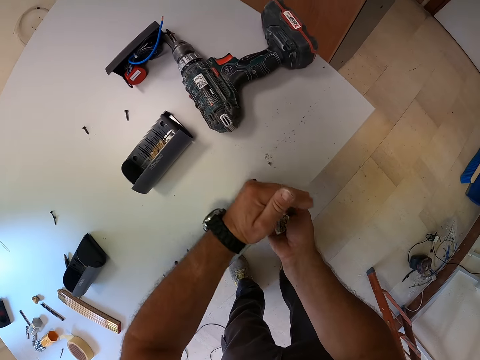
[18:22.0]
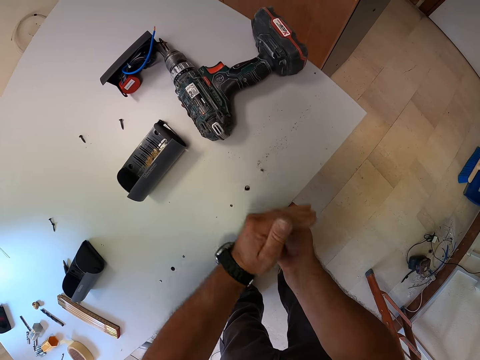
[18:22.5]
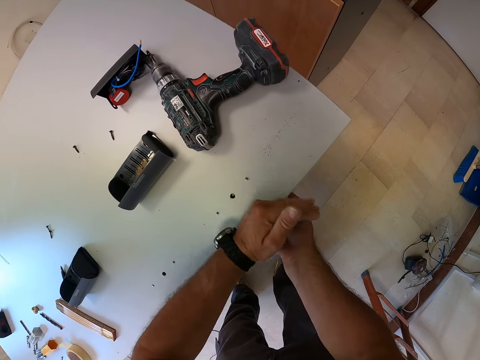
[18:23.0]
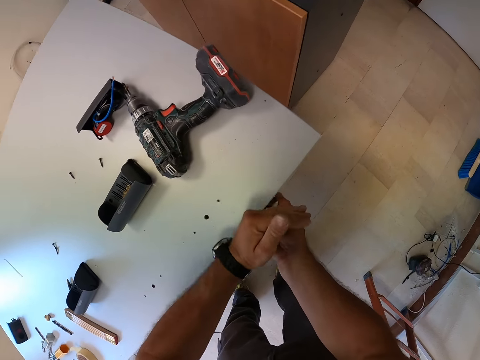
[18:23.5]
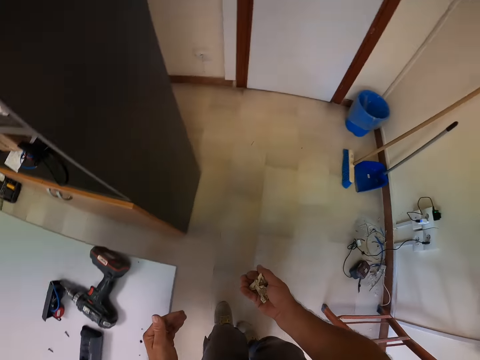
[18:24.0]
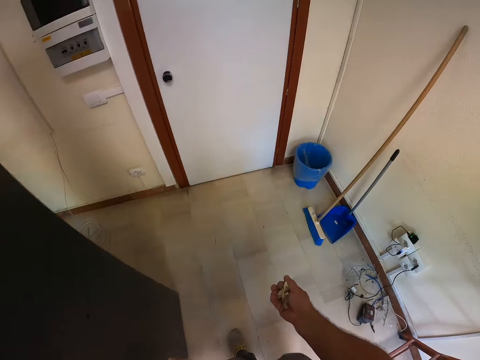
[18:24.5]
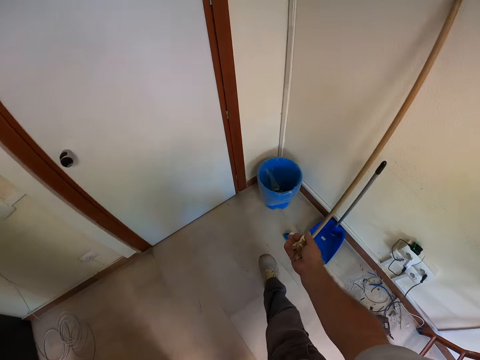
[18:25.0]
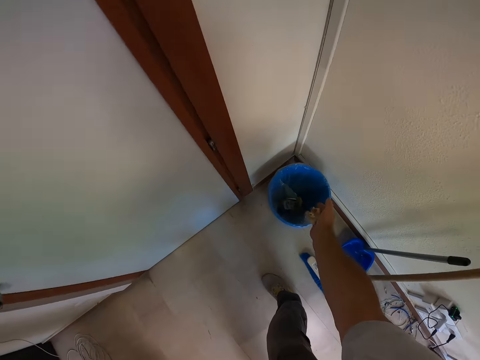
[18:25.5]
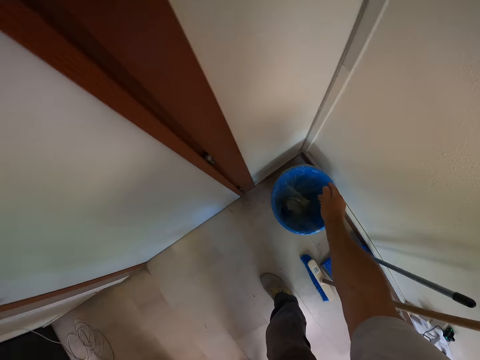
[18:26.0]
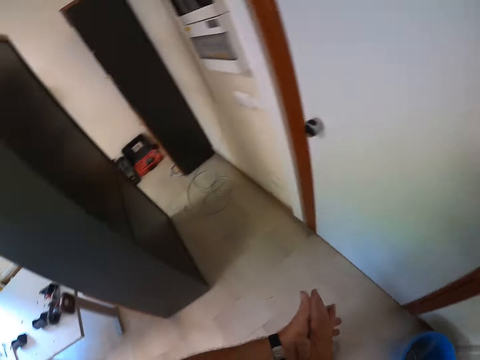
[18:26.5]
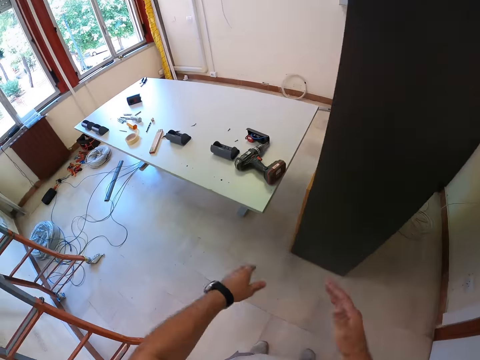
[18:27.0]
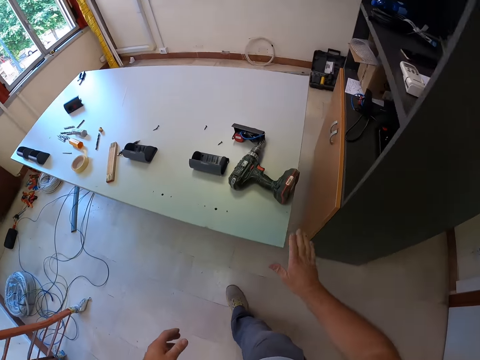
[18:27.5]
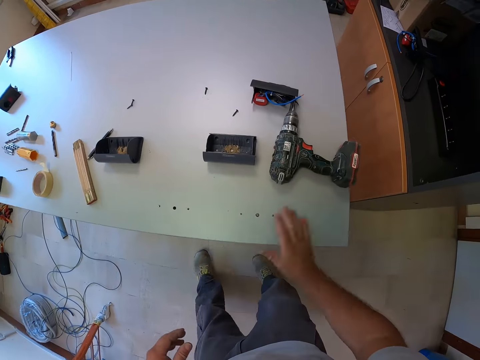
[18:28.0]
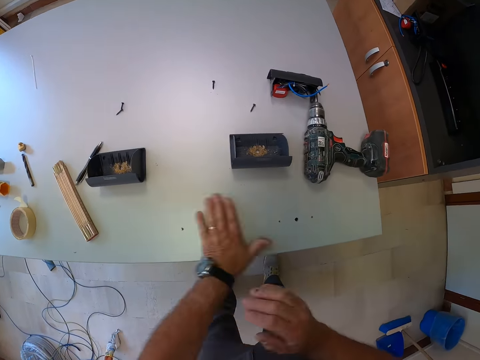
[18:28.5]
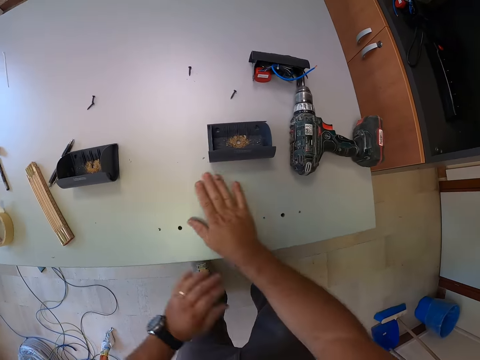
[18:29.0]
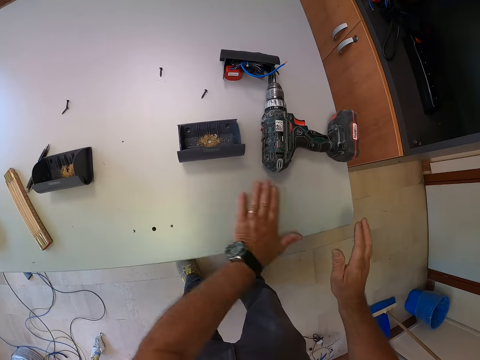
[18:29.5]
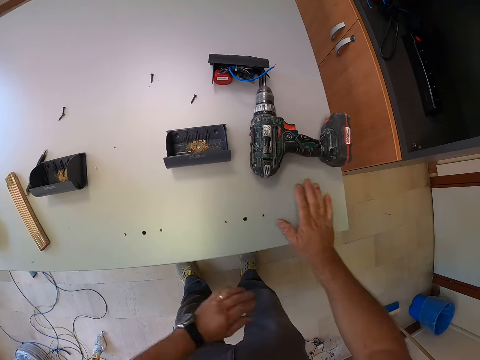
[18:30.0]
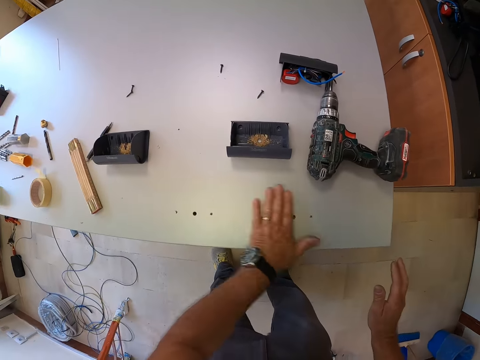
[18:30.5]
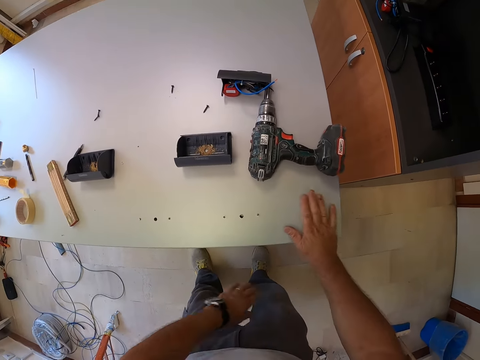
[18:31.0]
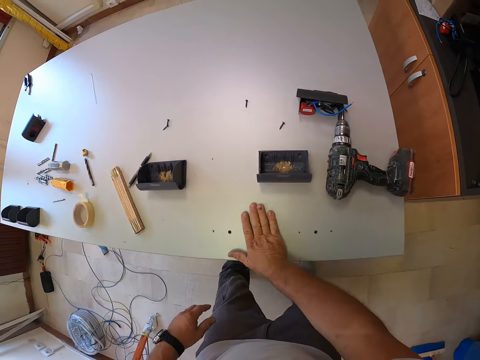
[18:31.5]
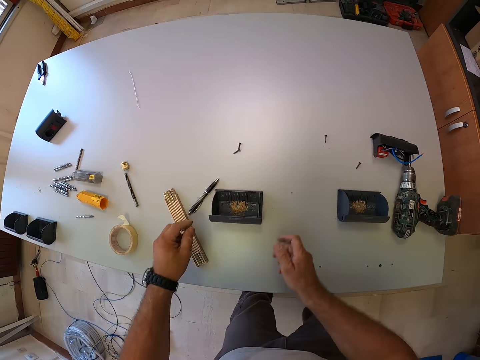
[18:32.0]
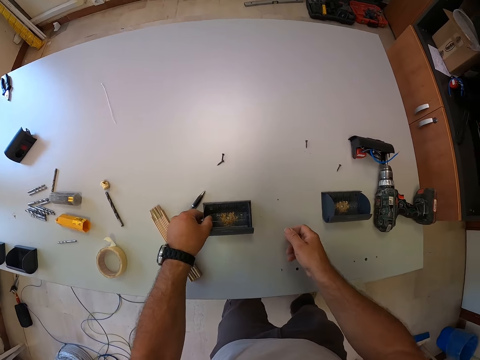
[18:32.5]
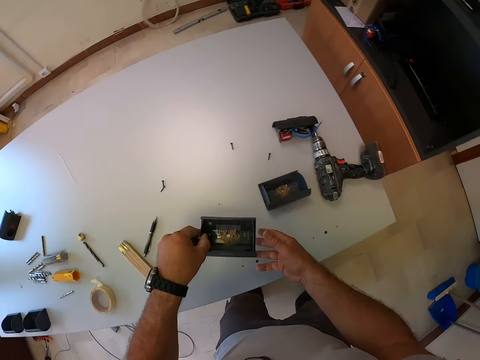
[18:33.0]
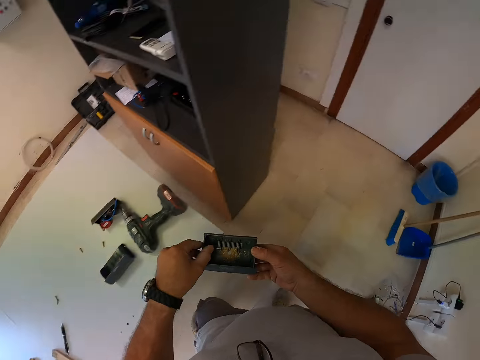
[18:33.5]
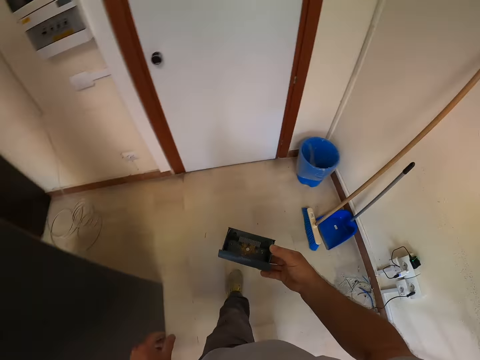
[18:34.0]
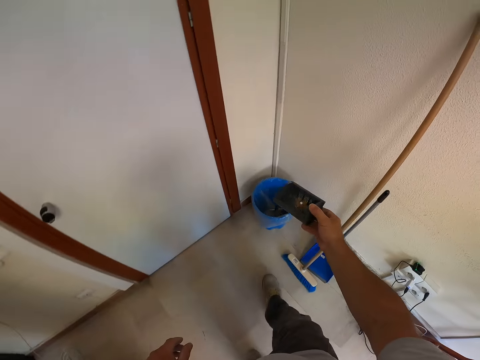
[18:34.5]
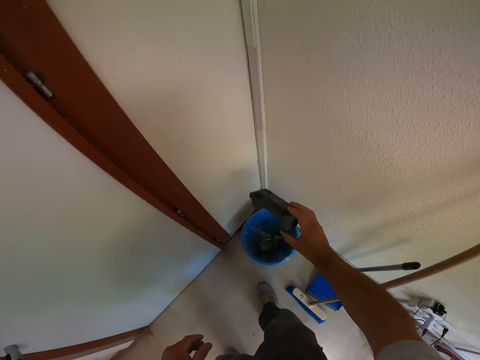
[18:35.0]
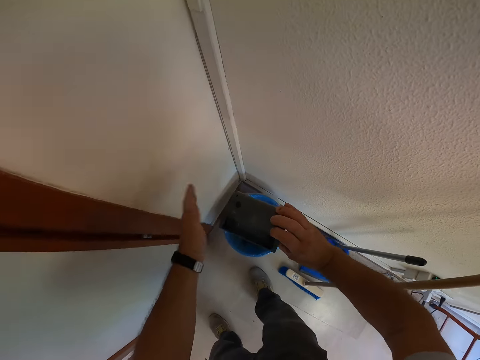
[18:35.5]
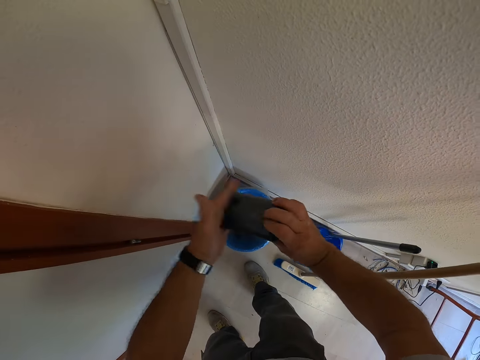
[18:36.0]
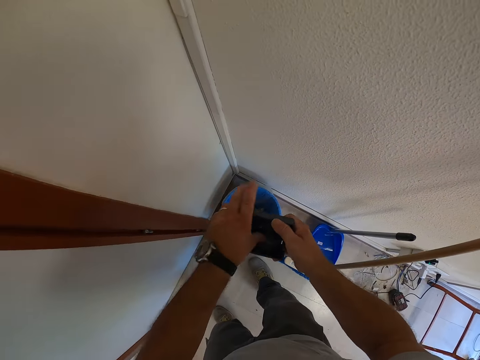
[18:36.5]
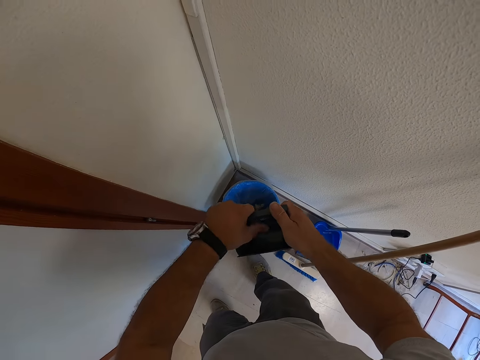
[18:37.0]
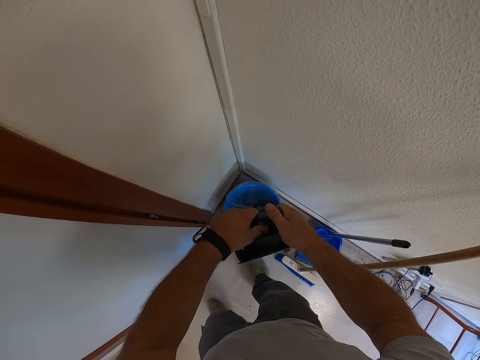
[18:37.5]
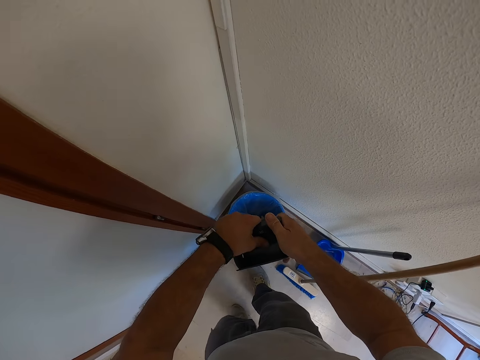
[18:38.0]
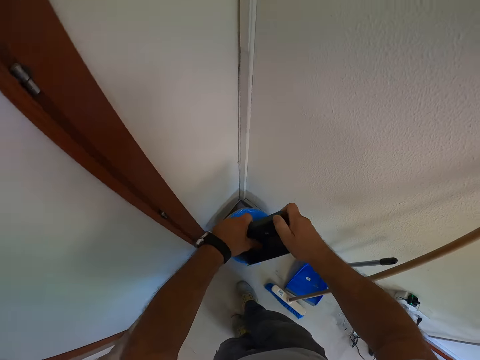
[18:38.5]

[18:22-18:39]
The camera wearer walks to the waste bin. He pours the dirt into the waste bin. He walks back to the table and claps his hands. He turns around. He dusts the table with his hands. He picks up the socket back box from the table. He walks towards the waste bin. He pours the dirt in the socket back box into the waste bin. He hits the socket back box. He tightens the screw on the table. He cleans the socket back box with his finger.

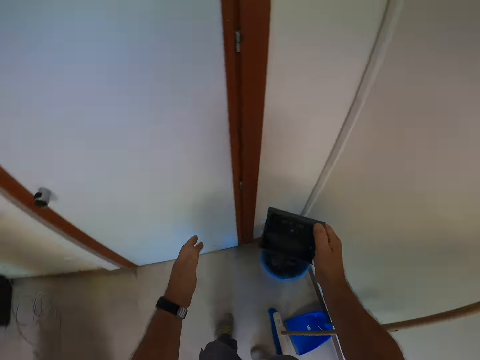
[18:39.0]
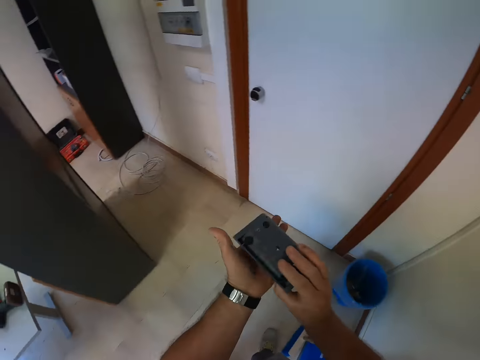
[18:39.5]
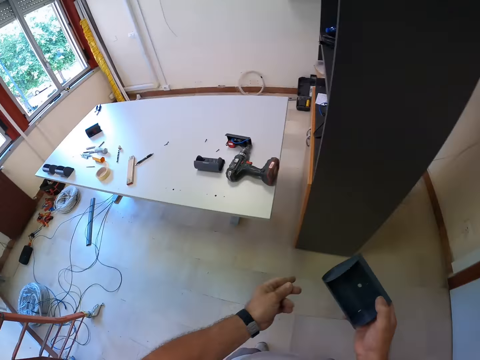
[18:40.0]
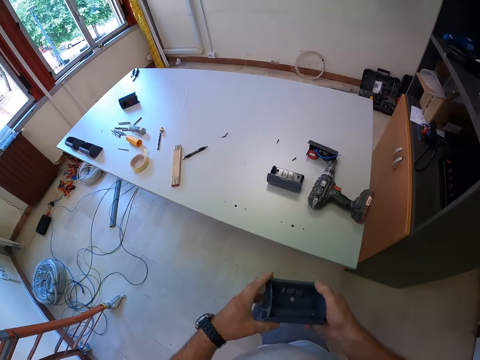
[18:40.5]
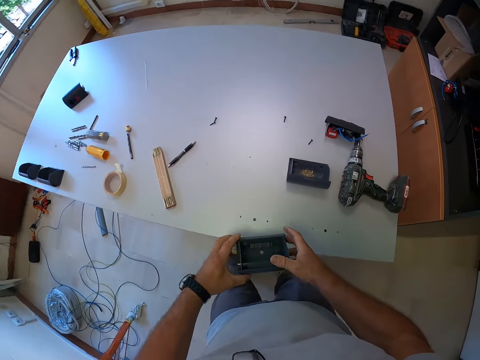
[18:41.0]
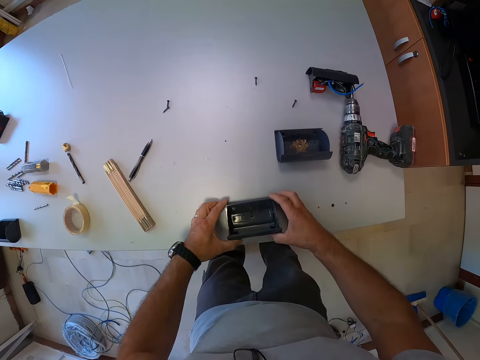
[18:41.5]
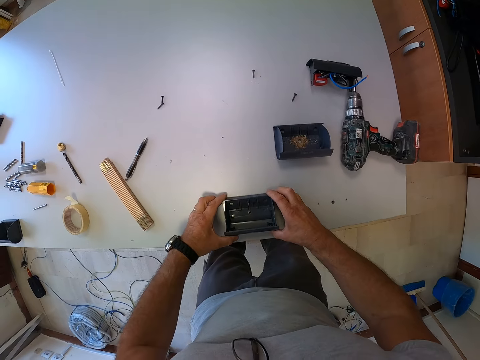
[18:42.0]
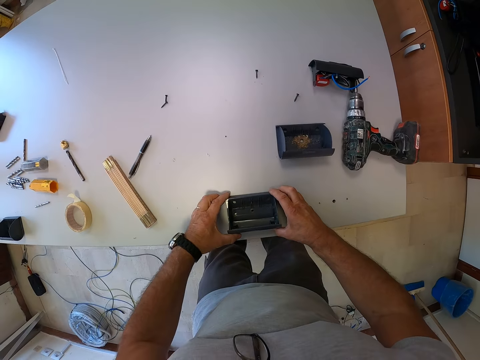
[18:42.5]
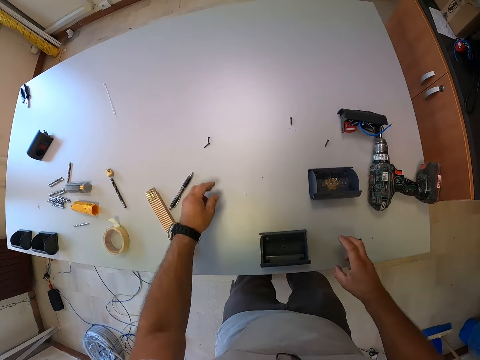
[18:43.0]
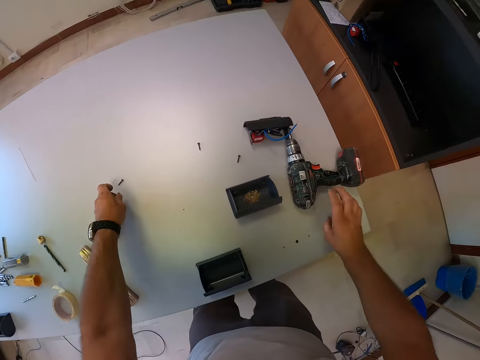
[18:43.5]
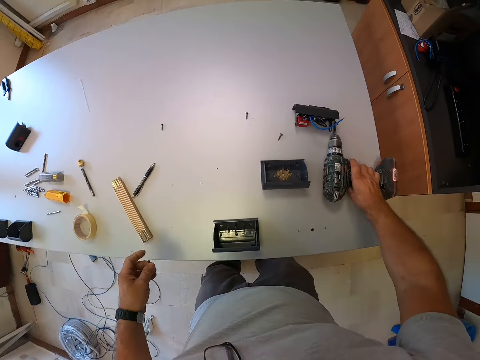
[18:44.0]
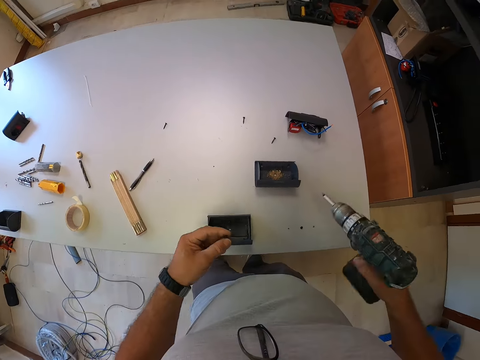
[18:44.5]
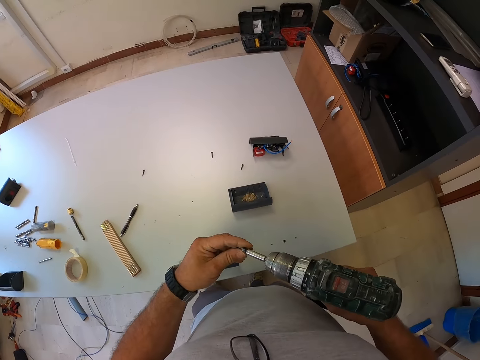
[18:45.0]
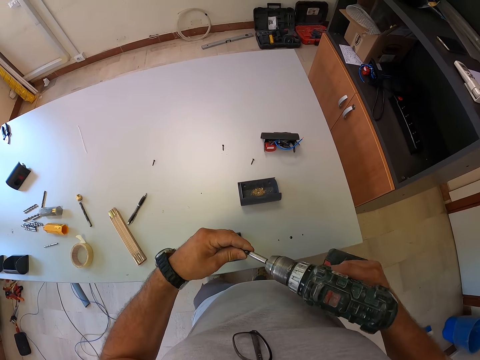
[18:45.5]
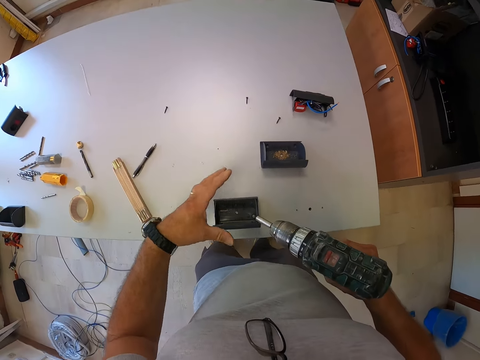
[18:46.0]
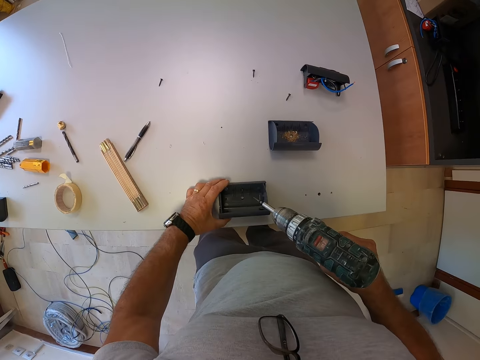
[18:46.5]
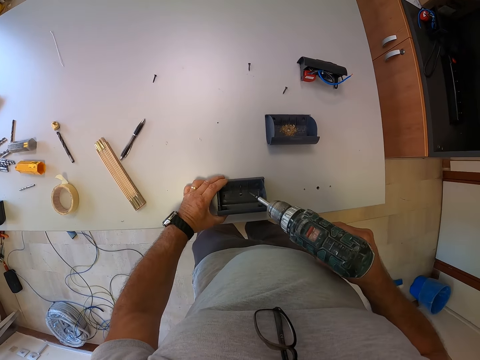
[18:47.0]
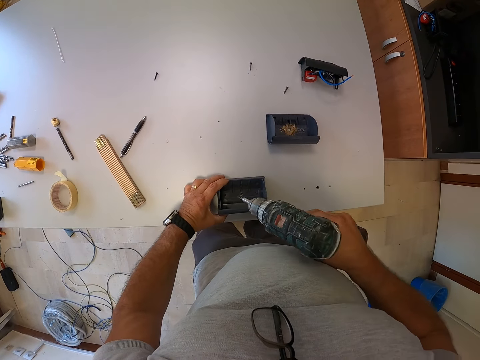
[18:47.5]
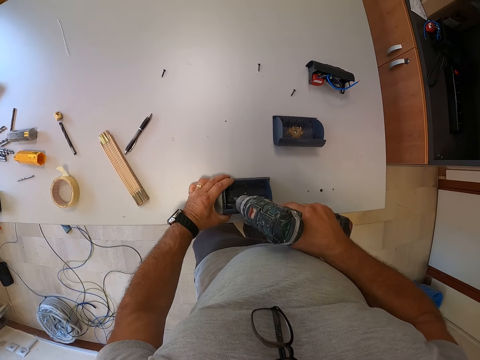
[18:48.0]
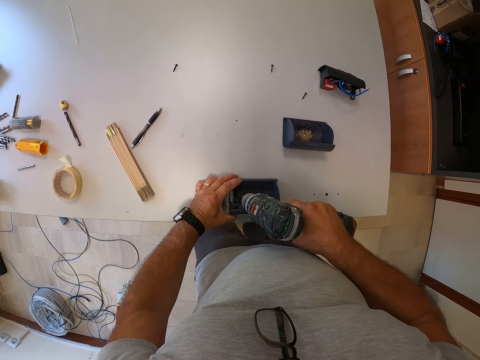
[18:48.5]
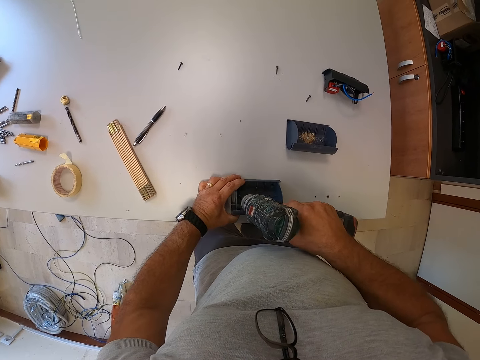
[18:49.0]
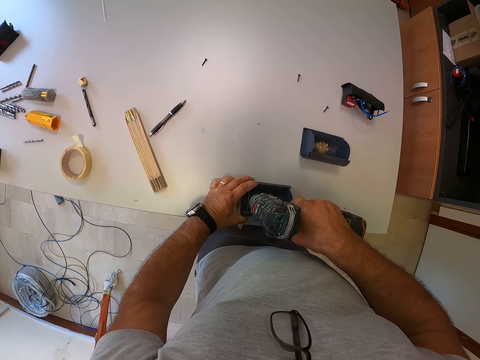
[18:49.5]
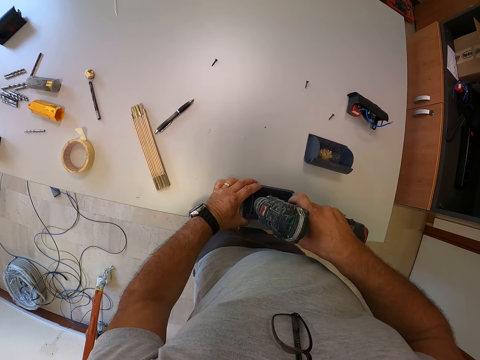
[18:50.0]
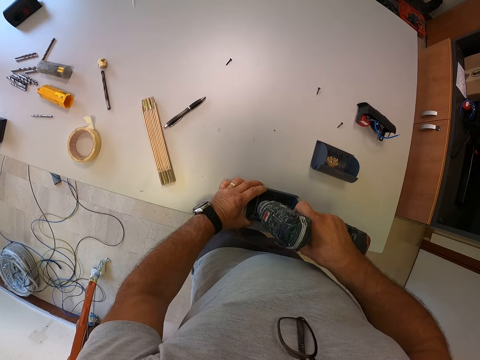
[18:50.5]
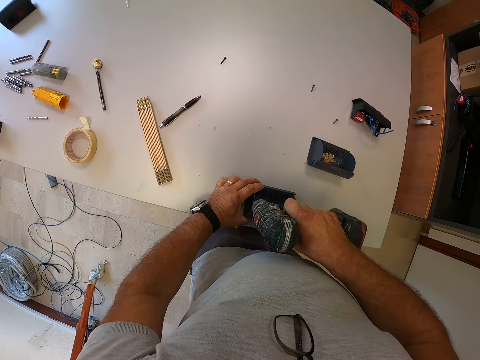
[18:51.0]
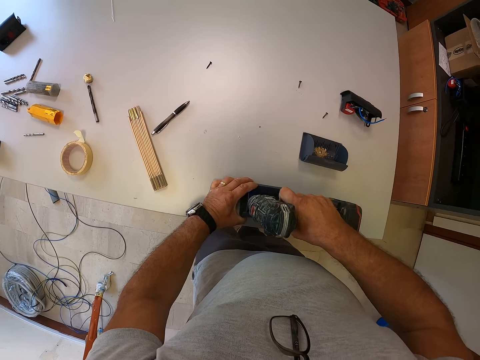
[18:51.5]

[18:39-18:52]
The camera wearer walks back to the table. He turns around. He hits the socket back box with his left hand. He places the socket back box on the table. He picks a screw from the table. He picks a hand drill from the table. He inserts the screw into the mouth of the hand drill. He holds the socket back box in place with his left hand. He screws the socket back box to the table.
